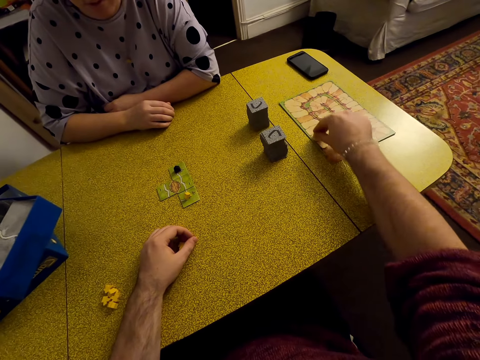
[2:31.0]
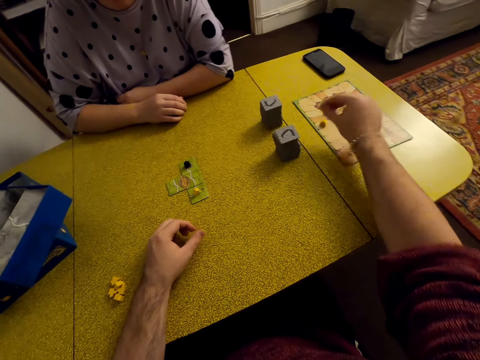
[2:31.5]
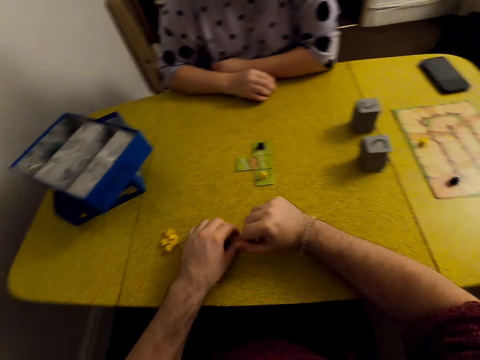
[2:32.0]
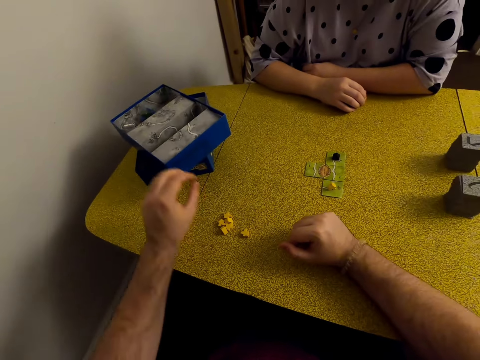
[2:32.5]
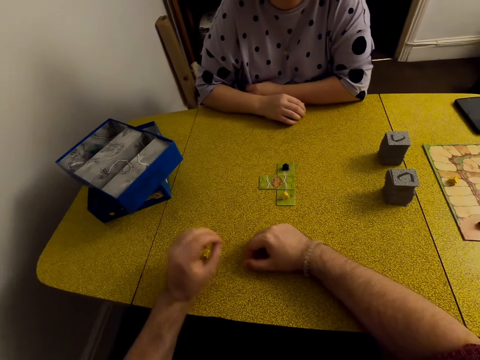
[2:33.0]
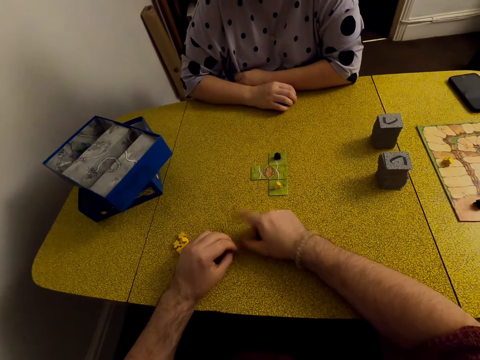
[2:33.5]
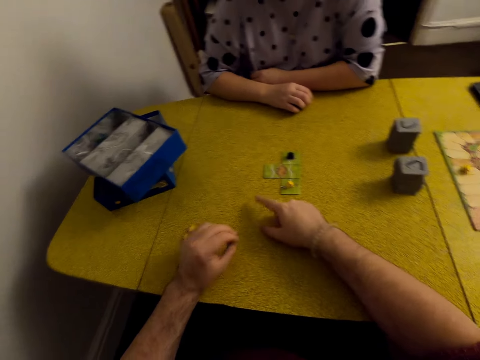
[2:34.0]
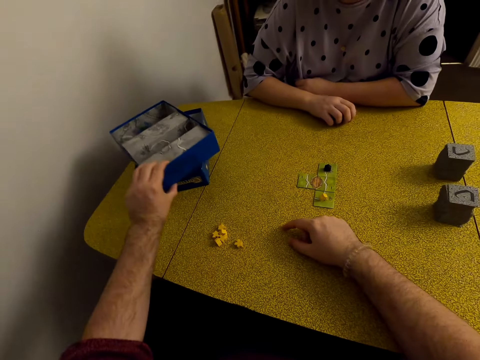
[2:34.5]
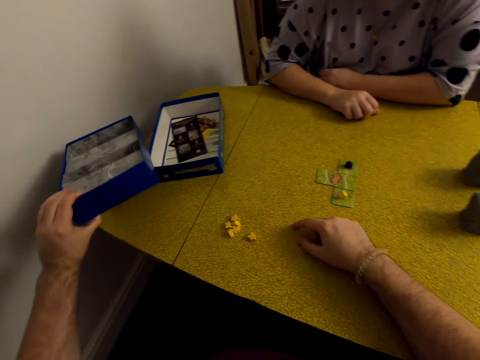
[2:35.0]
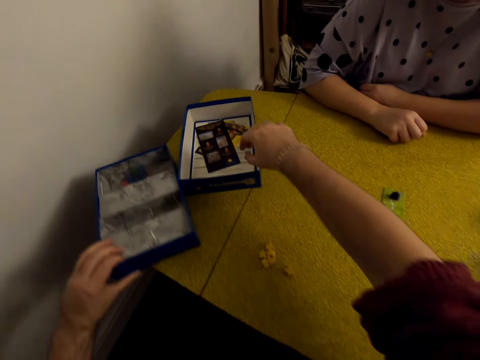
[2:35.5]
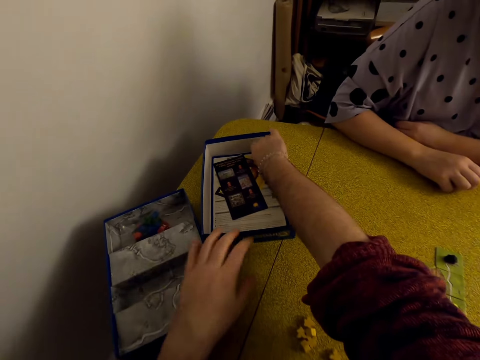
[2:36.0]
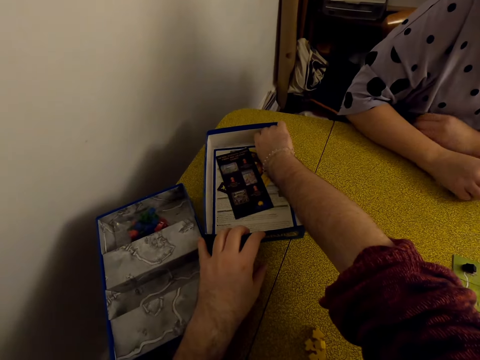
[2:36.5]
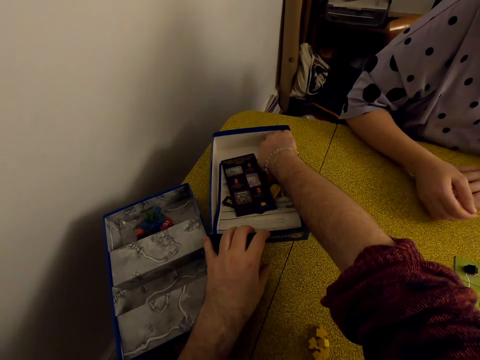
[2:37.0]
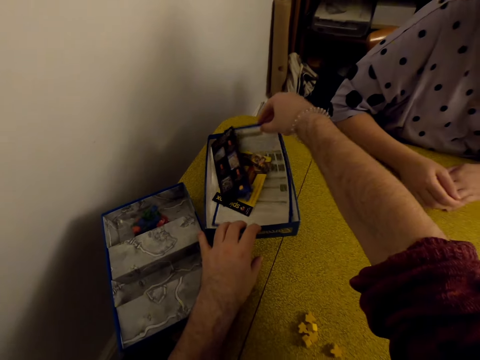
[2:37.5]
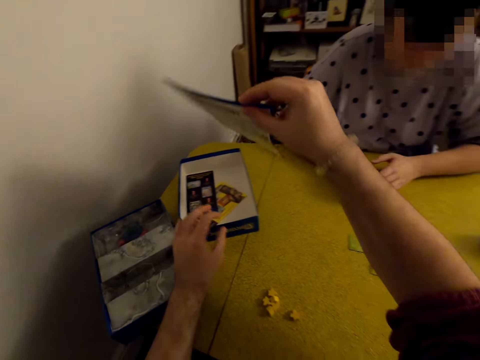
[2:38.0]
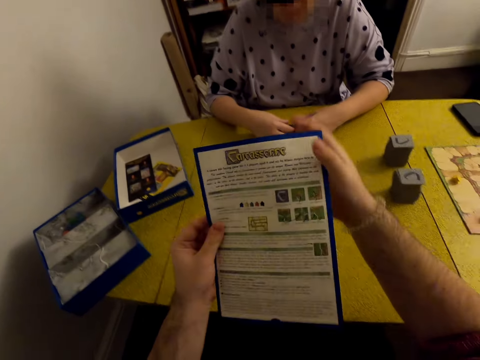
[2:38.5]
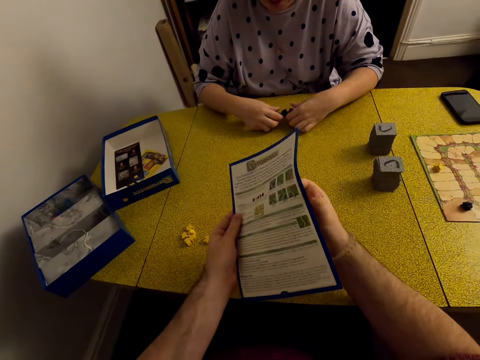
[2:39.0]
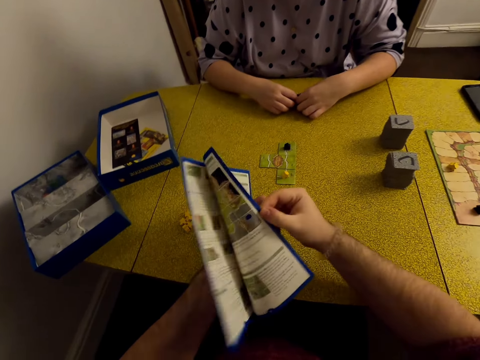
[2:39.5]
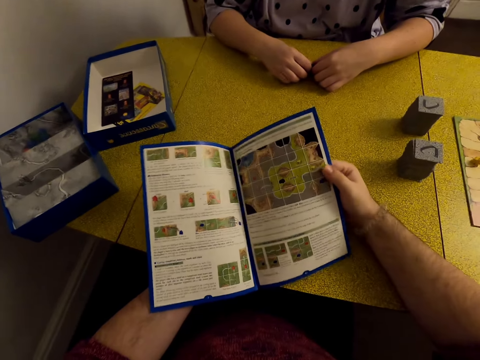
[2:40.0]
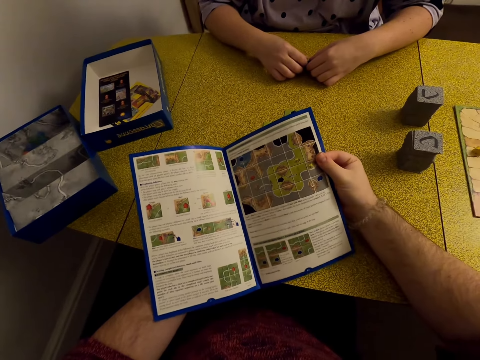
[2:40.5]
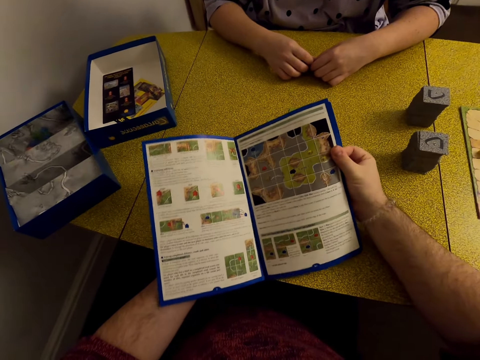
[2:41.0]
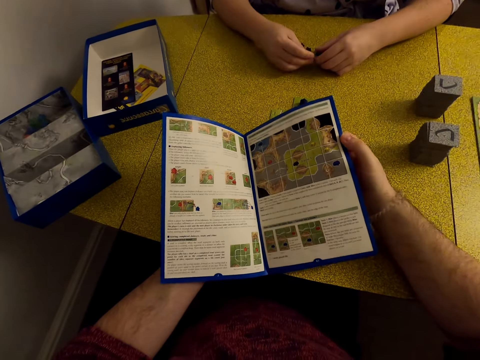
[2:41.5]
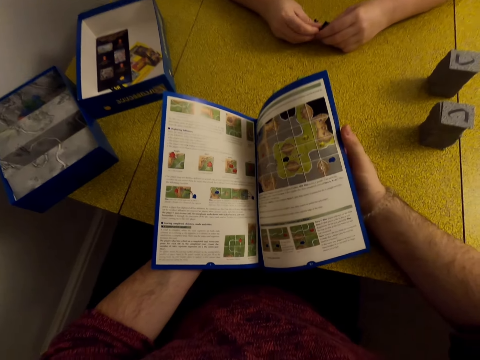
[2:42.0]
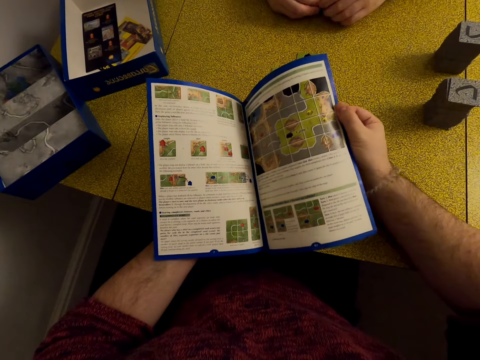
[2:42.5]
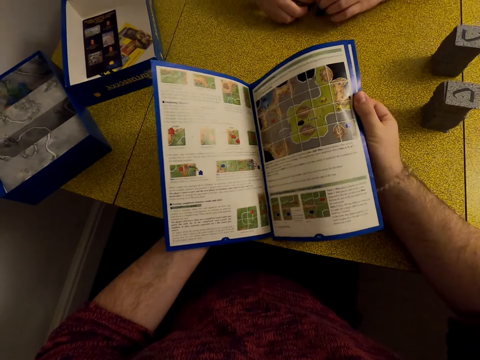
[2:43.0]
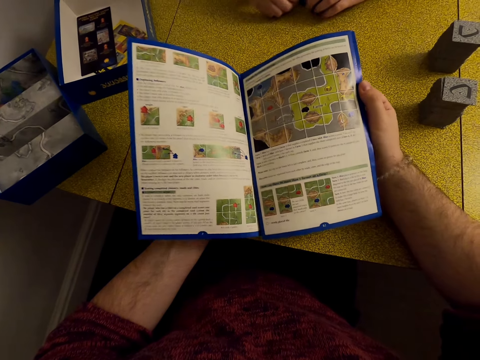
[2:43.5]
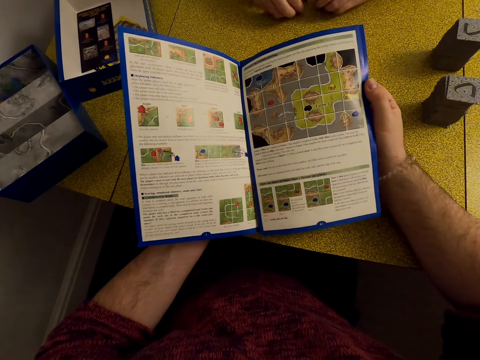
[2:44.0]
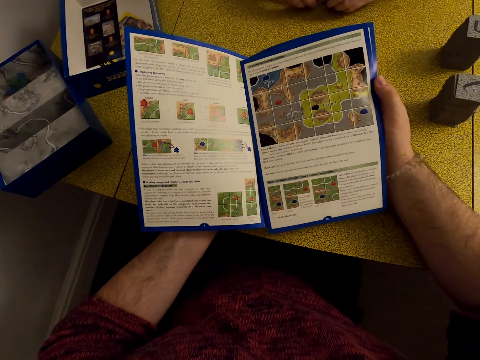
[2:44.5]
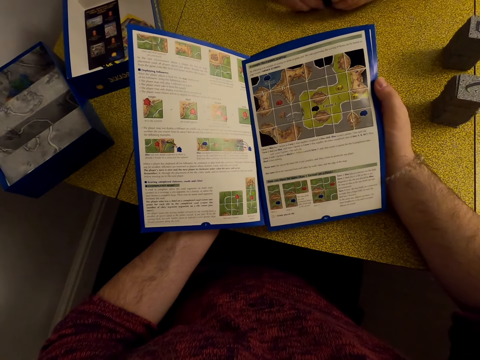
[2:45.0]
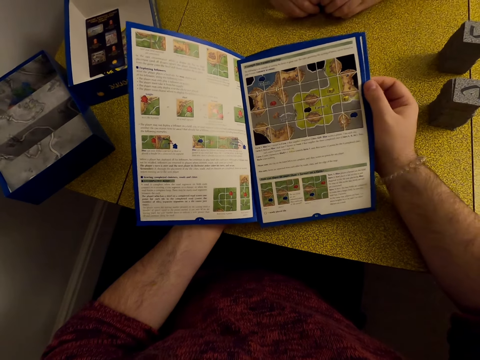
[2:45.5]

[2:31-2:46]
The camera wearer puts a meeple on the board. They move the star. They interact with the lady. They remove a box. They pick up a game guide book from the box. They open a page of the game guide book. They read a game book rule.

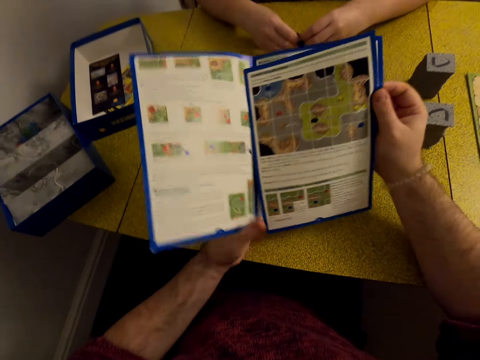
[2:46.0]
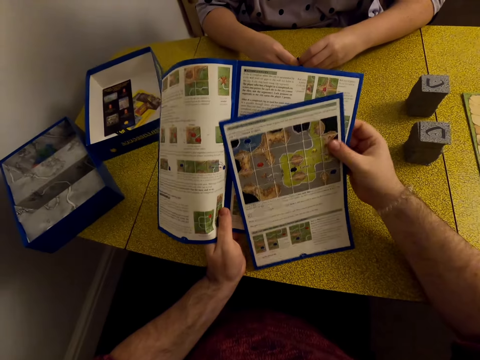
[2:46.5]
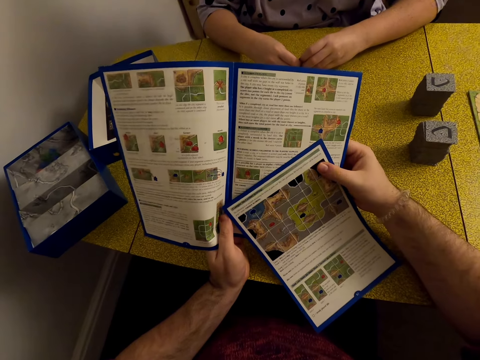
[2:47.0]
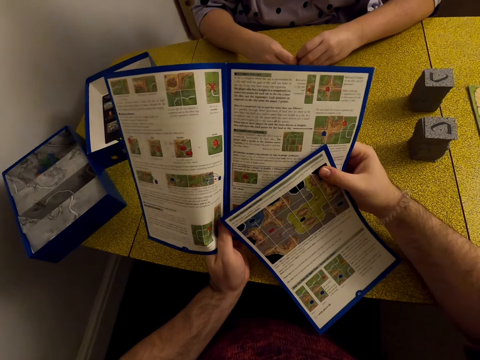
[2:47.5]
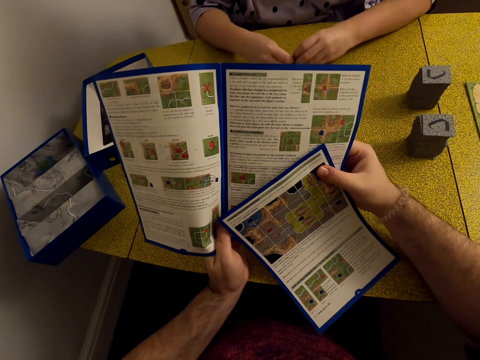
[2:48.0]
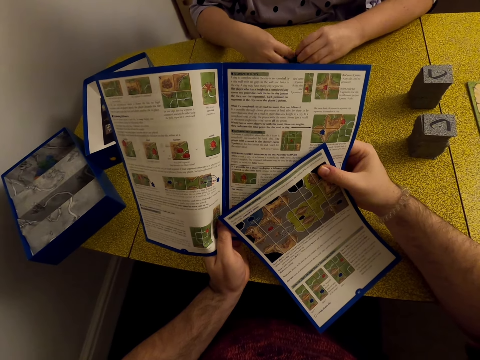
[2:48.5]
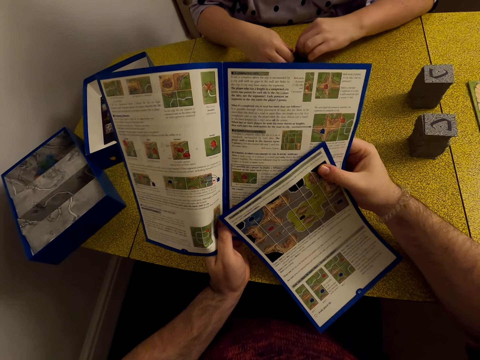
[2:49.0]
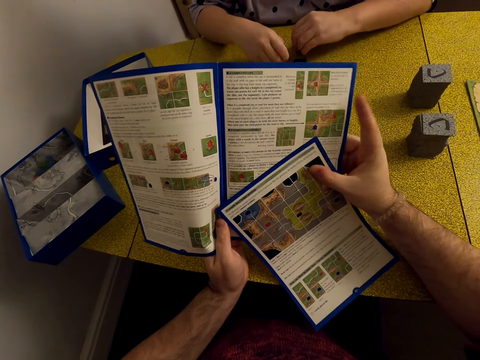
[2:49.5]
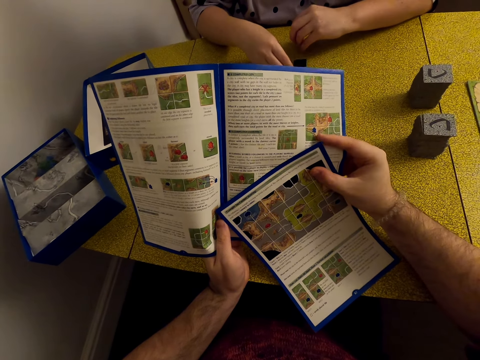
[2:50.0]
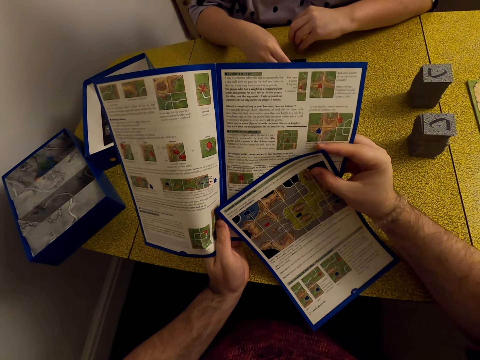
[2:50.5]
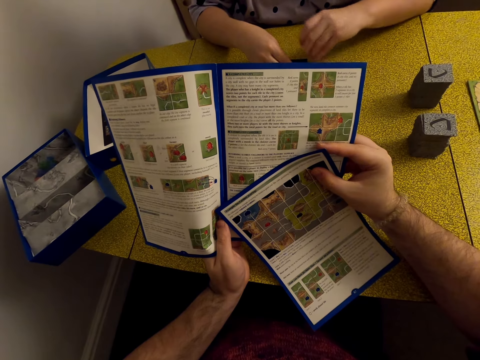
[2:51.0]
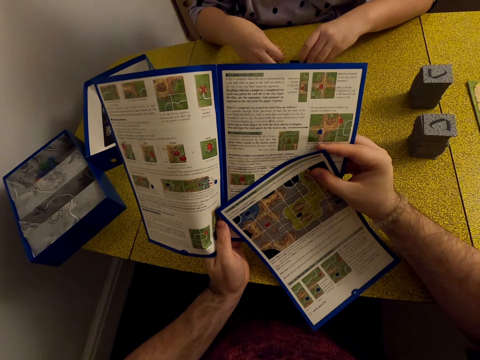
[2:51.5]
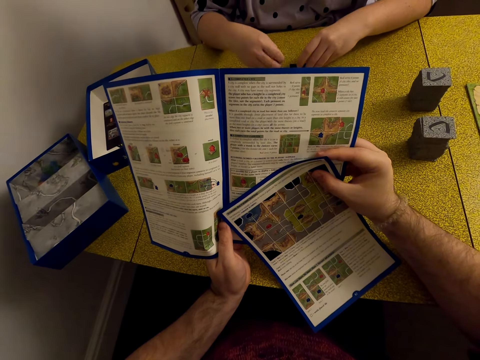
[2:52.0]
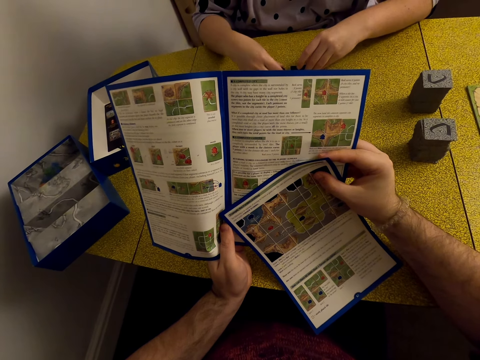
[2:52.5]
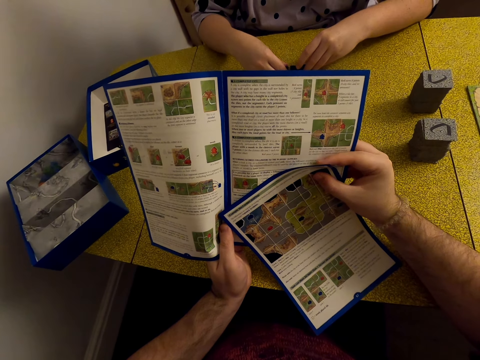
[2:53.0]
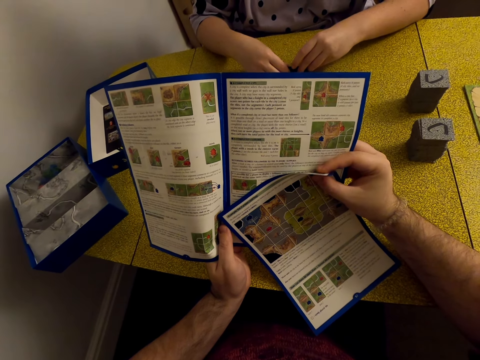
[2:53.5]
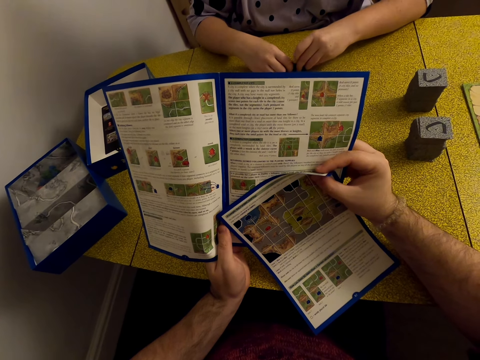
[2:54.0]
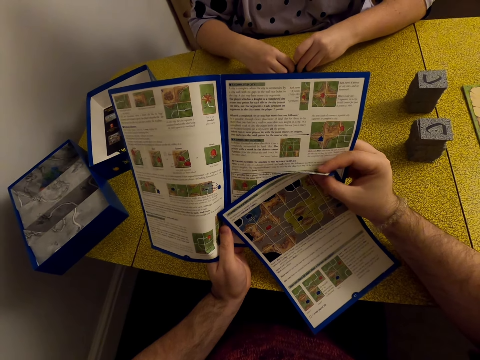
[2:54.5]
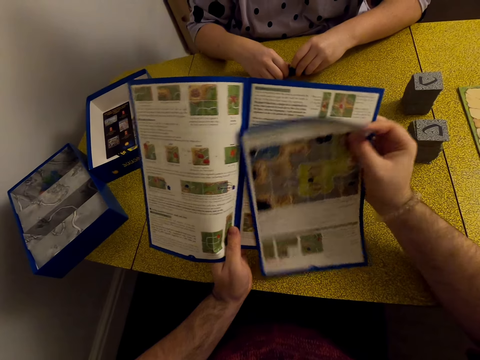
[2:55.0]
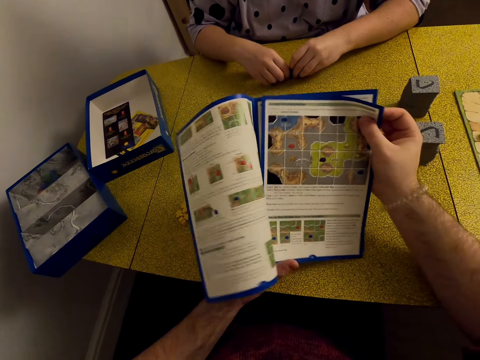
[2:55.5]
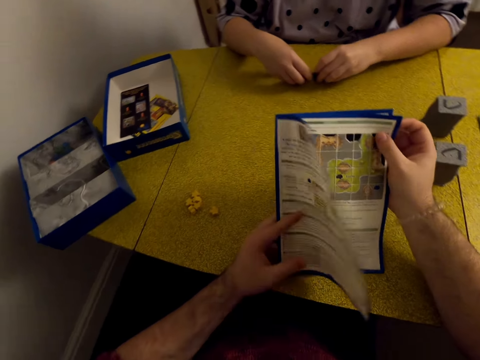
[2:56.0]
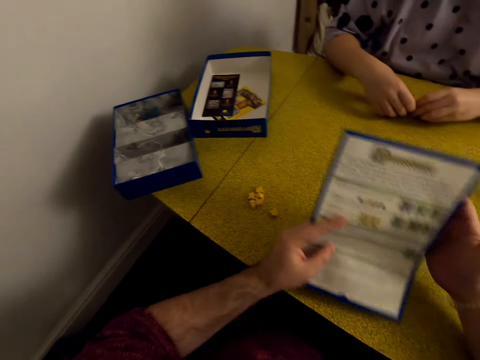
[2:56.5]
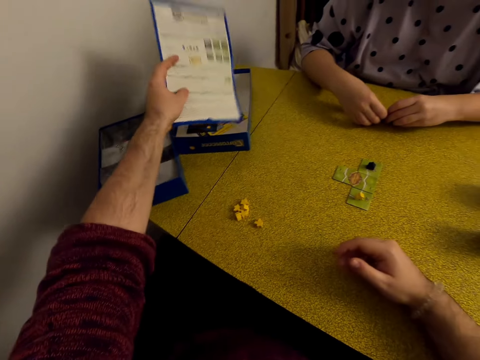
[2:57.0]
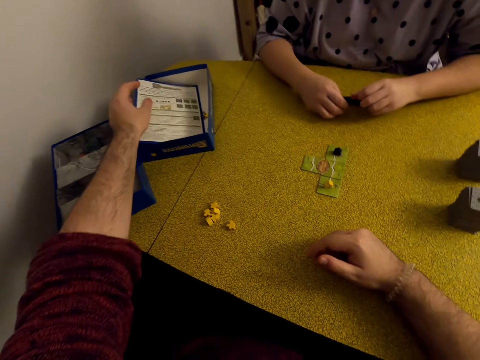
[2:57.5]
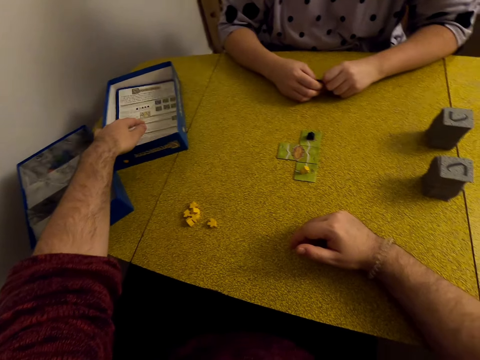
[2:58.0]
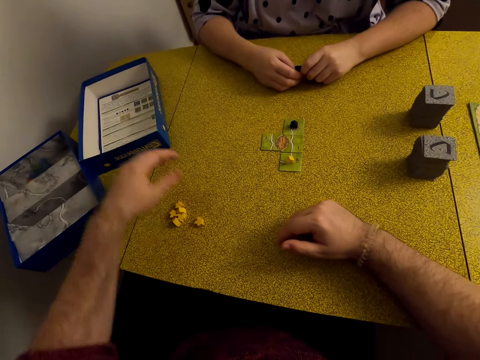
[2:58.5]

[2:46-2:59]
The camera wearer closes a game rule book. They put the rule book on the box.
